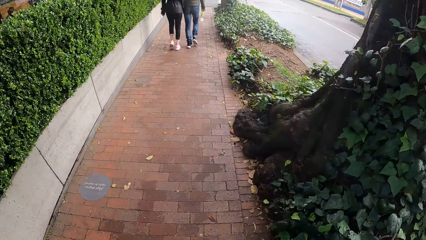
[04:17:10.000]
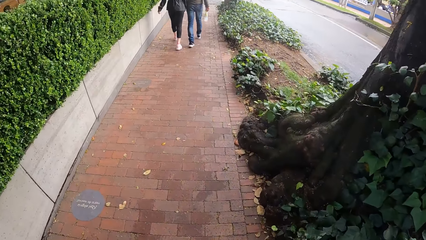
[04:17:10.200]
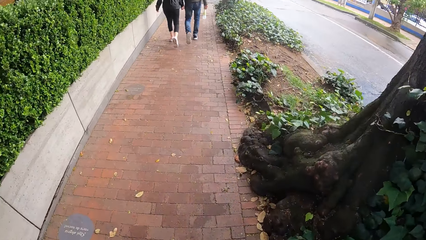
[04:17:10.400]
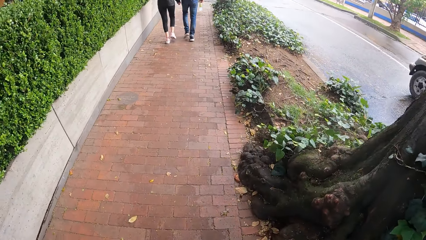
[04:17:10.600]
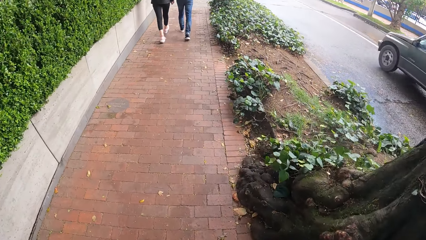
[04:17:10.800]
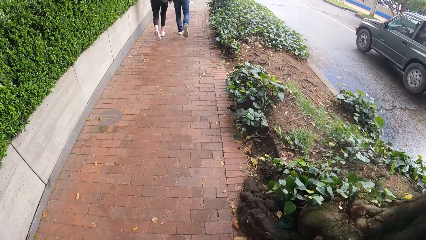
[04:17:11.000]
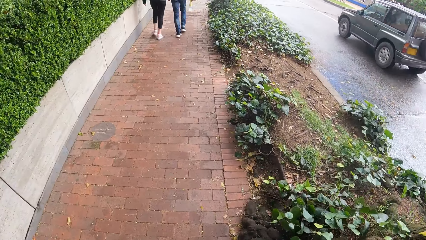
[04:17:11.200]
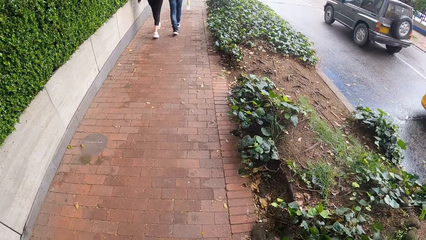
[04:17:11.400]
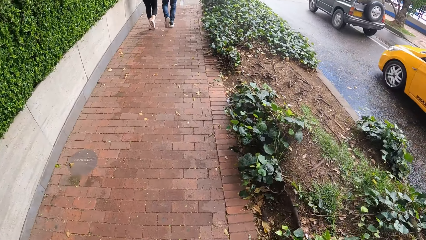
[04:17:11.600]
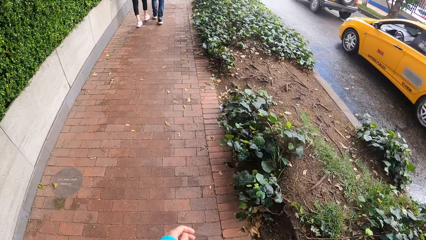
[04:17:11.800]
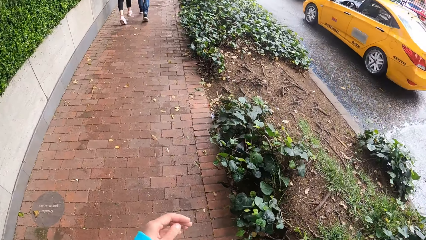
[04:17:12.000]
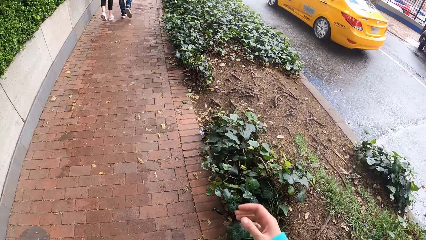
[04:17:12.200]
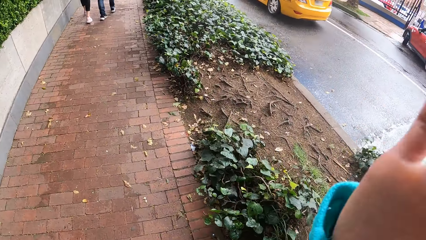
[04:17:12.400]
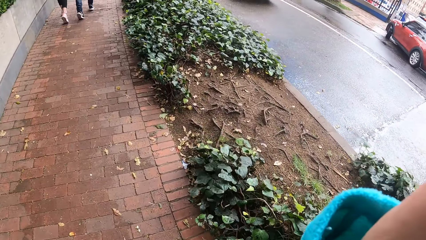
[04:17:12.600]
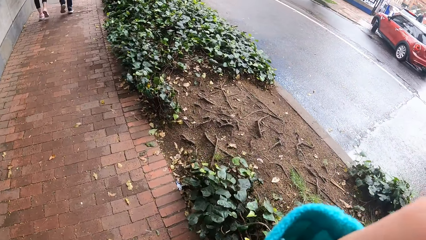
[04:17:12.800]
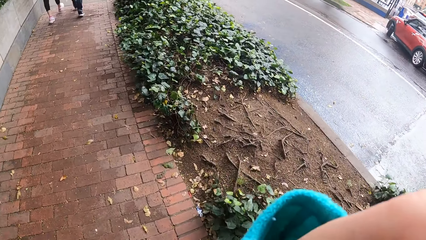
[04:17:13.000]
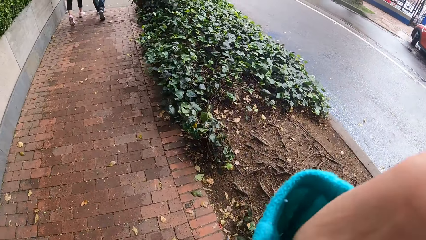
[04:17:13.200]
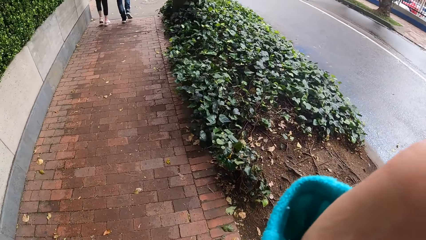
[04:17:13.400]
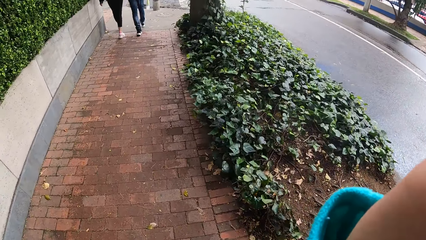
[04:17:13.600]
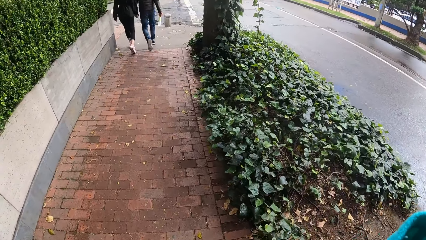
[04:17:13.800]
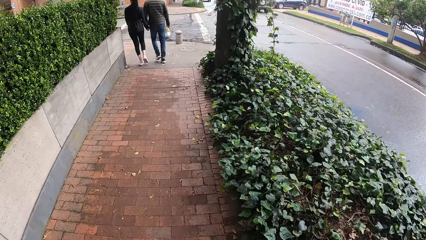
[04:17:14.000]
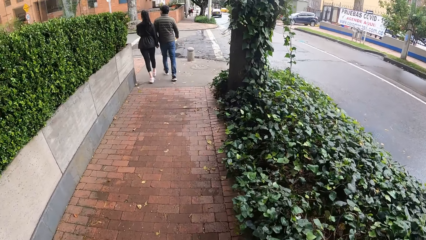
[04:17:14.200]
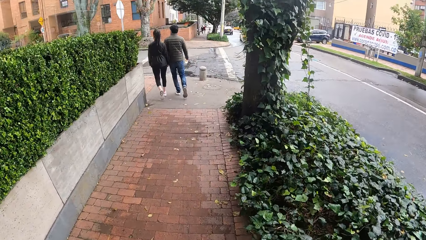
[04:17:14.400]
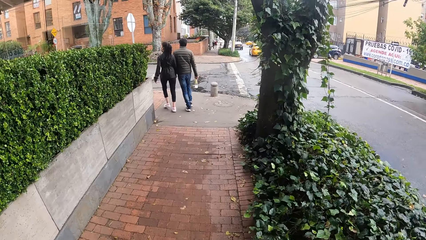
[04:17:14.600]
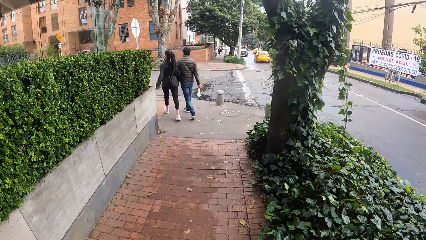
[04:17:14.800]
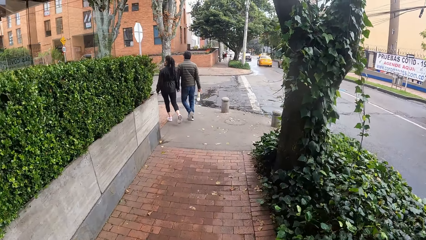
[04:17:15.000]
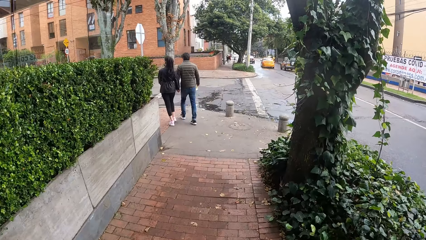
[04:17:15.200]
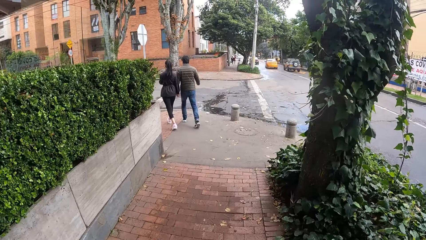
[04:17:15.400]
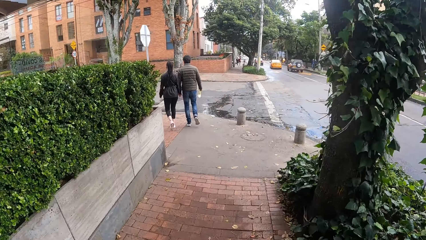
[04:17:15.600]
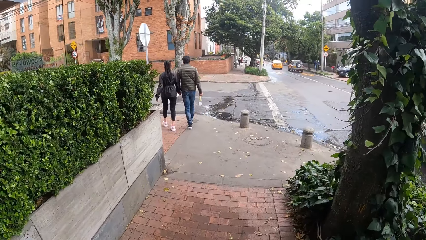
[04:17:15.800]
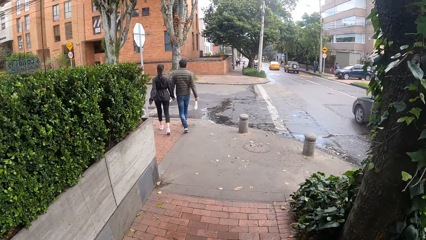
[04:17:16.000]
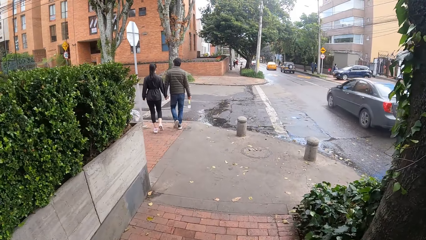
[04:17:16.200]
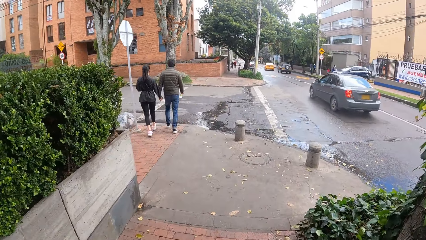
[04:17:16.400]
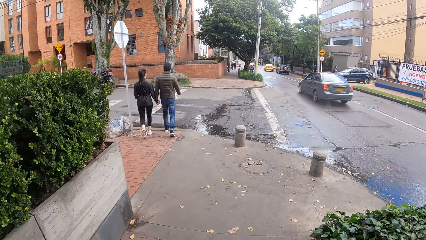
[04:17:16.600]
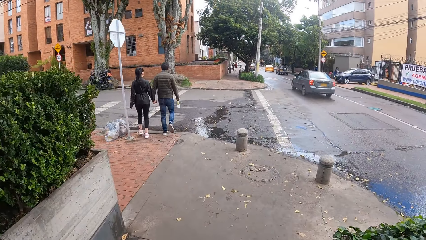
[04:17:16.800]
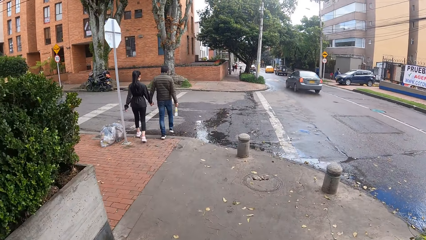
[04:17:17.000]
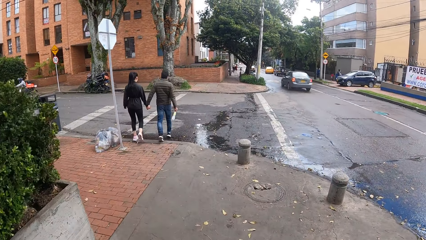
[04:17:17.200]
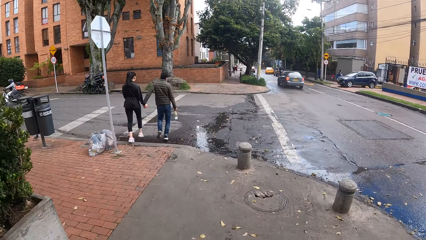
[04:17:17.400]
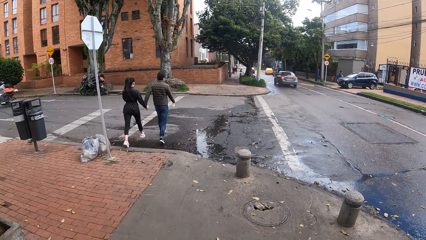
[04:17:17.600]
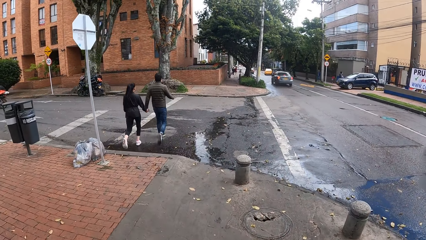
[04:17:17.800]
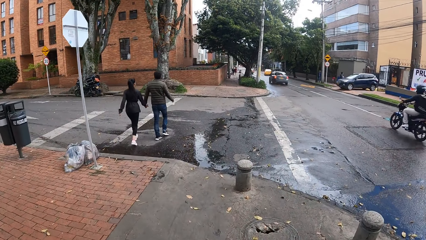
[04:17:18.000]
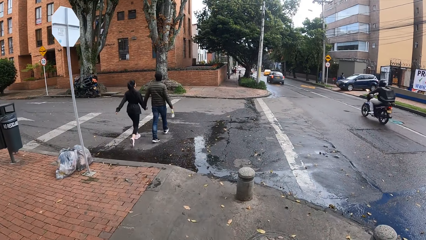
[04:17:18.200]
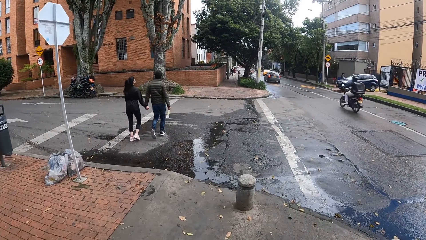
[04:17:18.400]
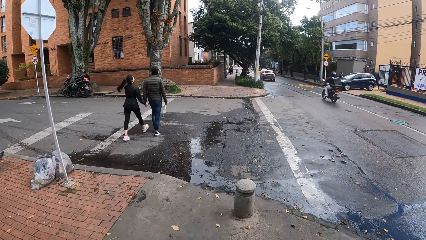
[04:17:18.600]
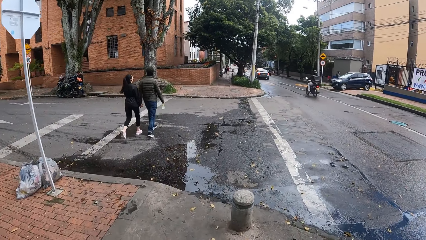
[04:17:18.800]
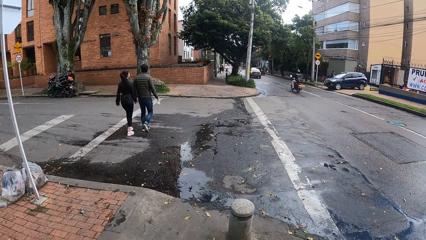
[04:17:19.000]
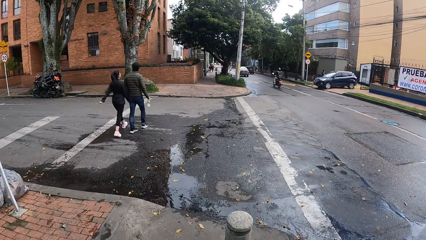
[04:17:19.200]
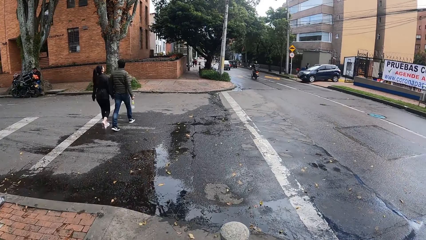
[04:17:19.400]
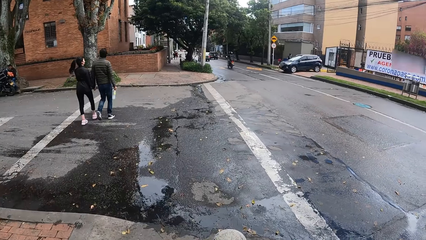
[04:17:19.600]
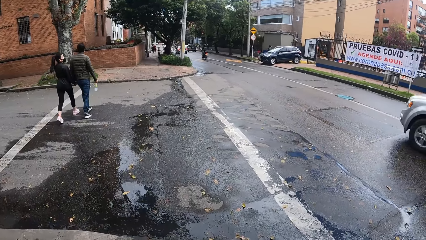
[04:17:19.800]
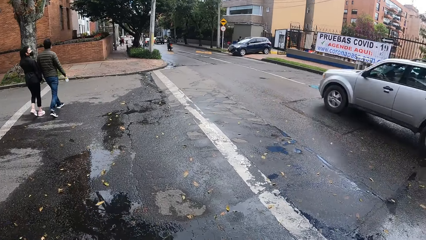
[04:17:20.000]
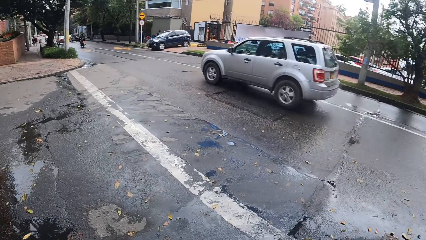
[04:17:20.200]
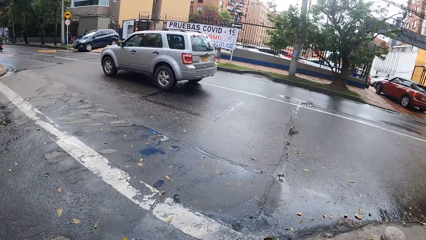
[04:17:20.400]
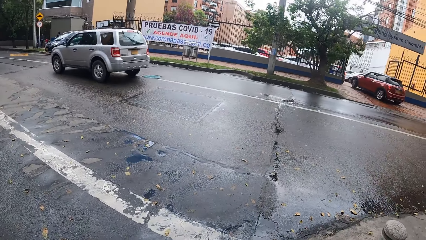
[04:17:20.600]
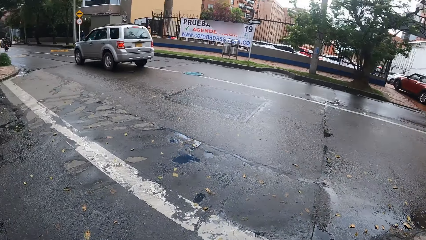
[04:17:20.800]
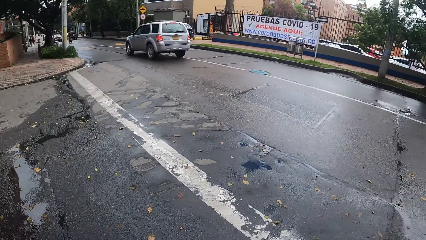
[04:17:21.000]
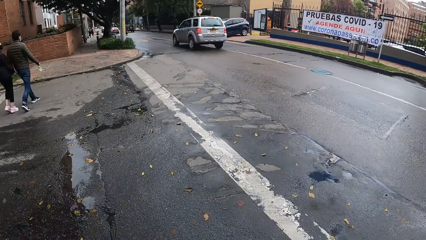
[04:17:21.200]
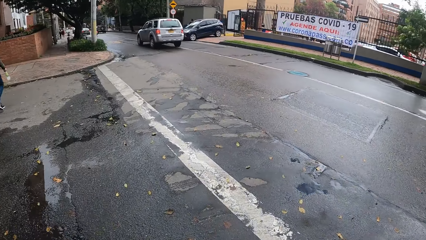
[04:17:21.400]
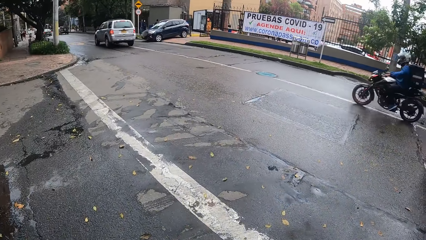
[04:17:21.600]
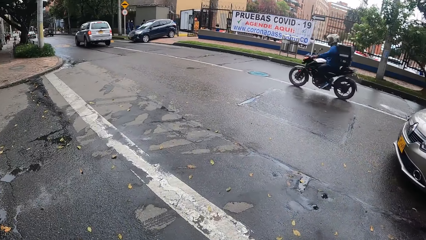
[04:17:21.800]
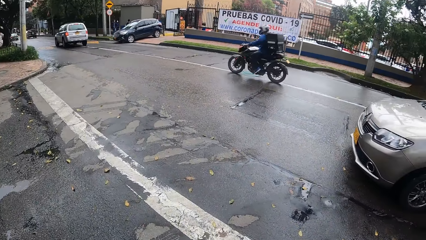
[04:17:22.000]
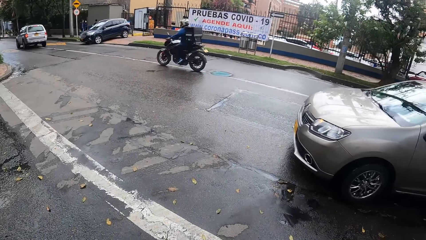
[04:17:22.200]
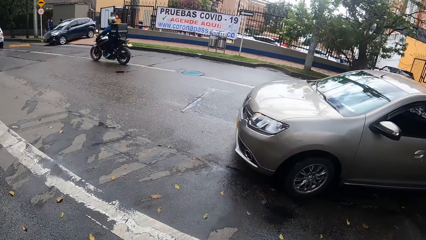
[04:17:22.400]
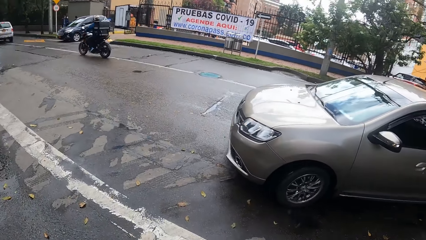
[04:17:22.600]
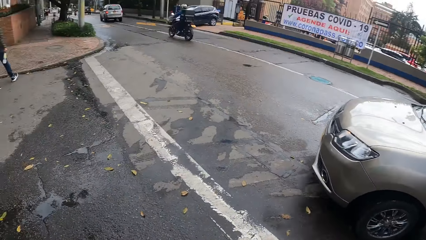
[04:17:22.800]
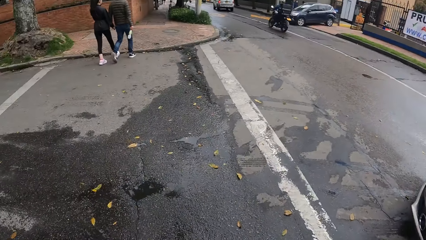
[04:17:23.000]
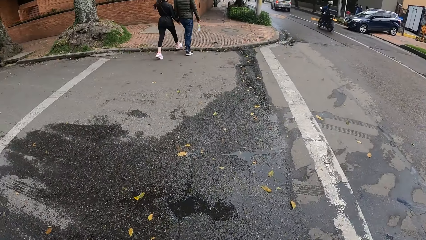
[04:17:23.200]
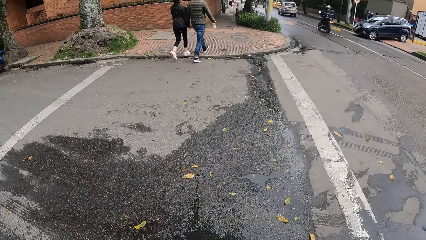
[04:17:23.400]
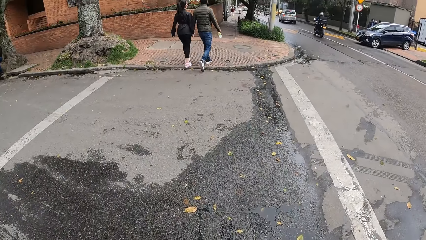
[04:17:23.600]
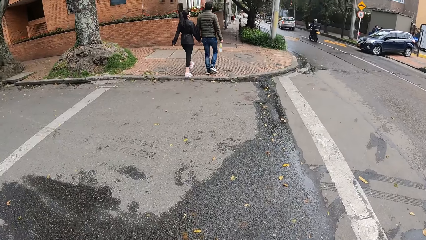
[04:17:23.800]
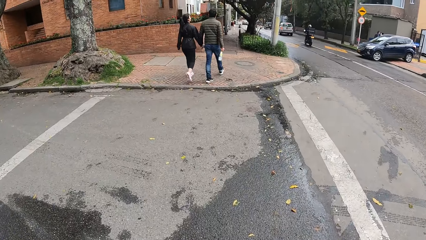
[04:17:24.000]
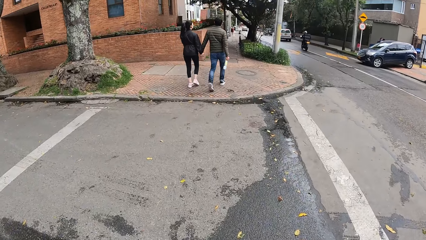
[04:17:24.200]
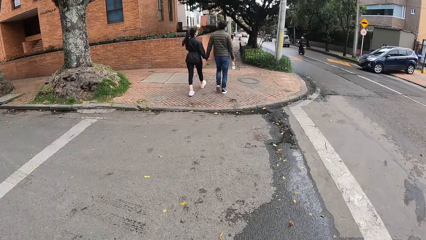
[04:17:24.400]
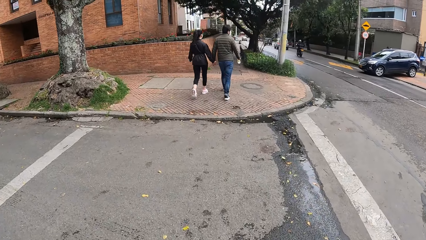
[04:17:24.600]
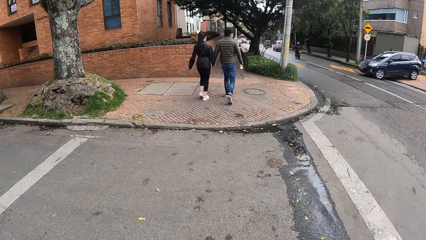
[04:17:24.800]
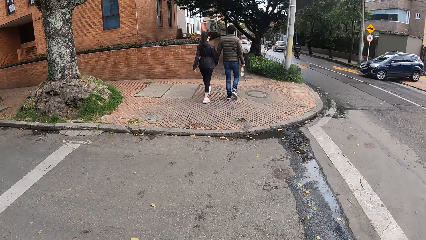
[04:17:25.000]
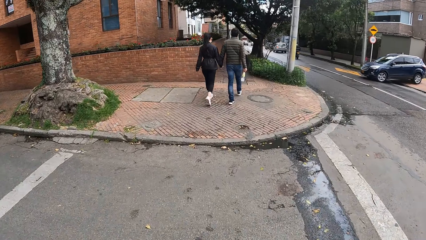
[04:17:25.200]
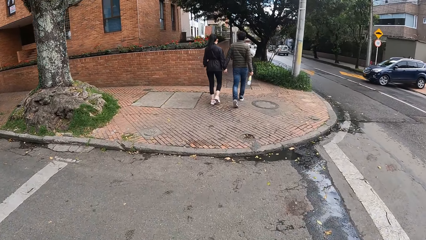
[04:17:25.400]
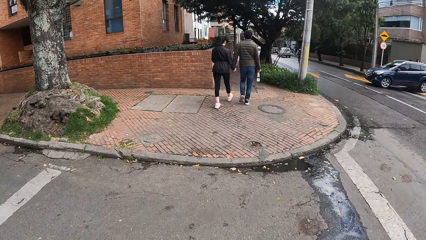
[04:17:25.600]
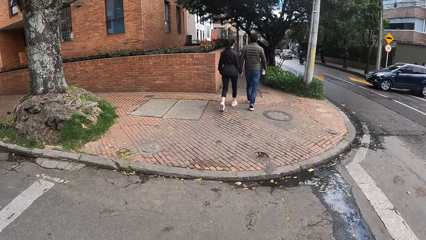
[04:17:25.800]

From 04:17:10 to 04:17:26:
A yellow car drives past the camera wearer. The camera wearer moves the hand. They touch the camera. They walk around. A grey SUV drives past the camera wearer.
